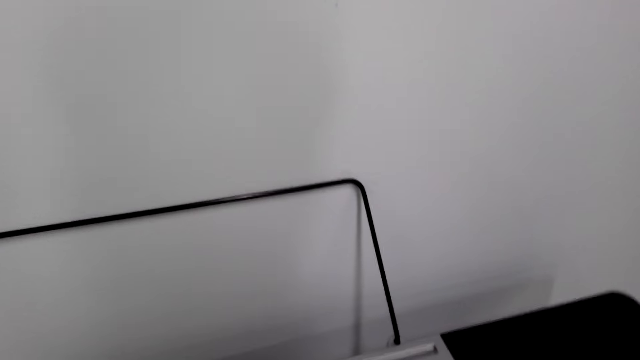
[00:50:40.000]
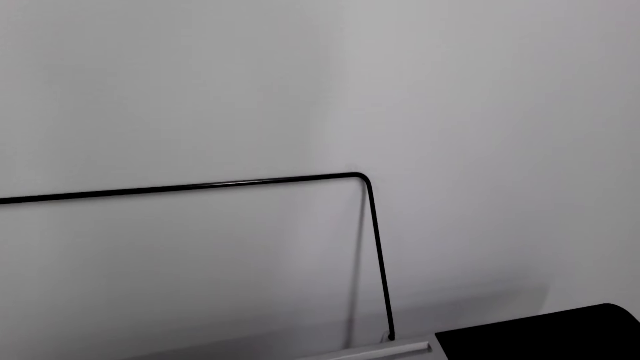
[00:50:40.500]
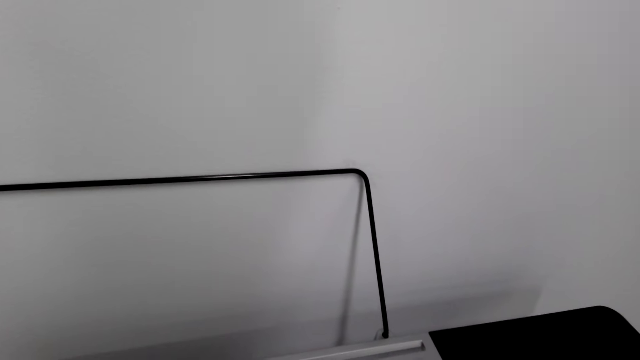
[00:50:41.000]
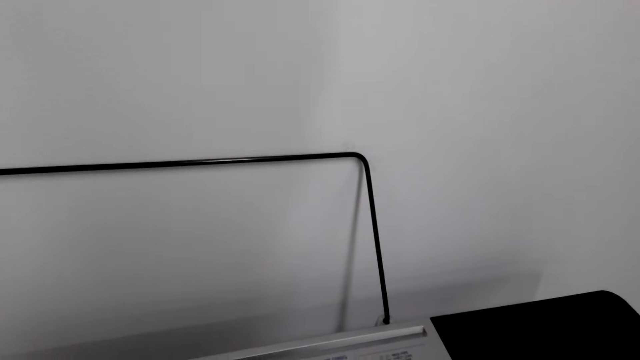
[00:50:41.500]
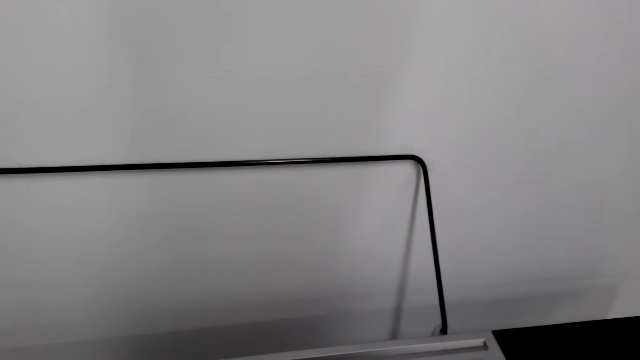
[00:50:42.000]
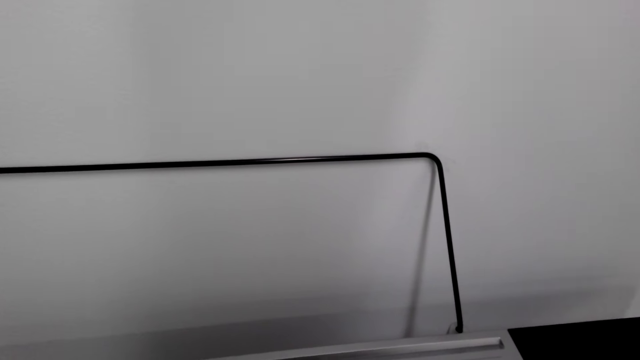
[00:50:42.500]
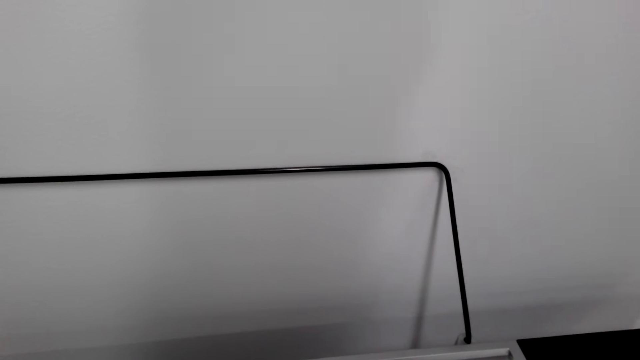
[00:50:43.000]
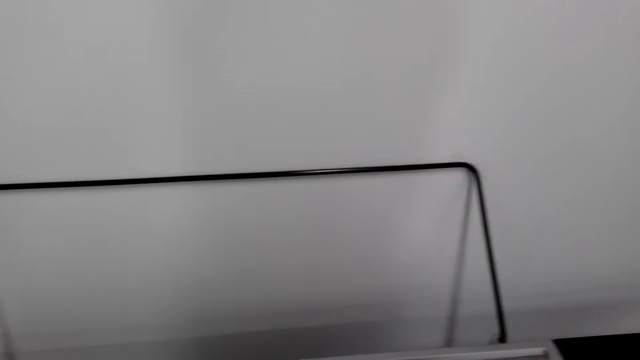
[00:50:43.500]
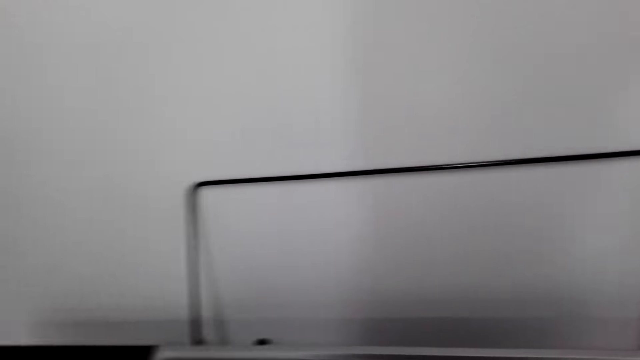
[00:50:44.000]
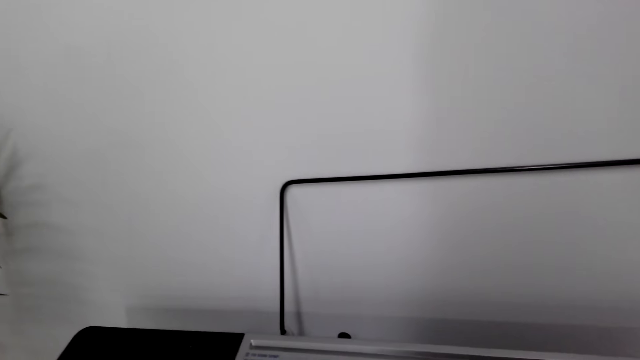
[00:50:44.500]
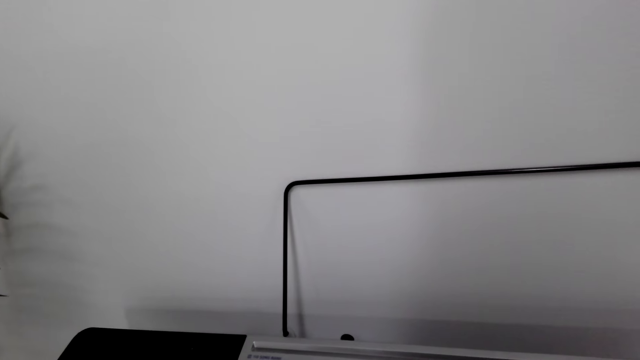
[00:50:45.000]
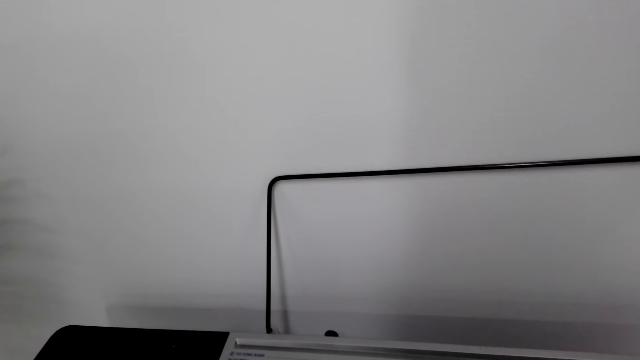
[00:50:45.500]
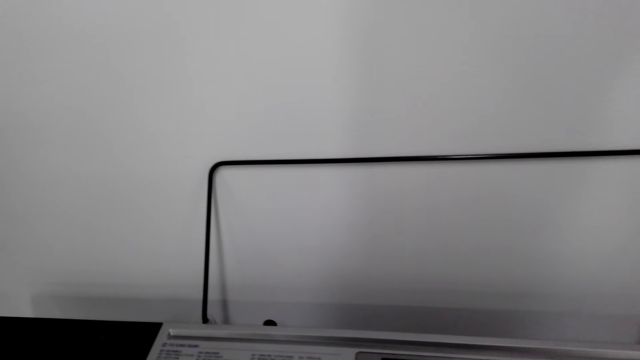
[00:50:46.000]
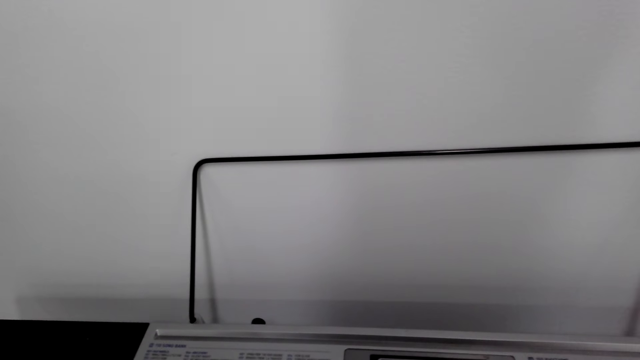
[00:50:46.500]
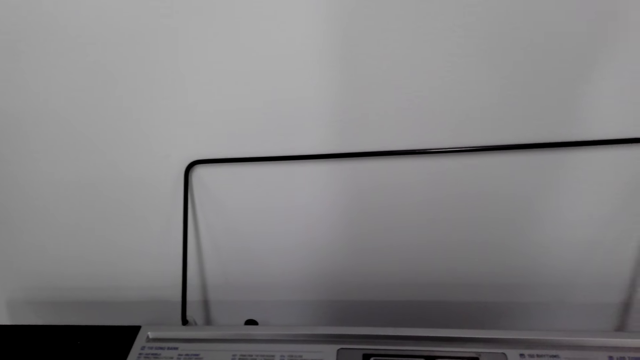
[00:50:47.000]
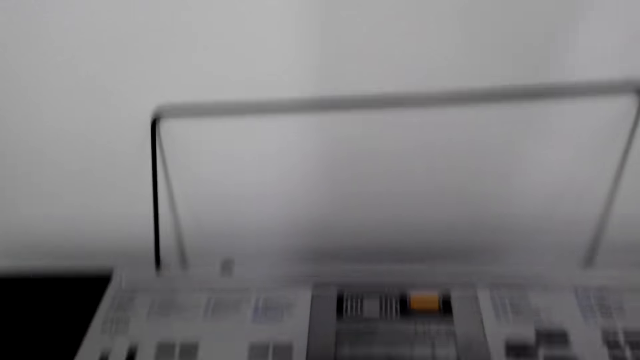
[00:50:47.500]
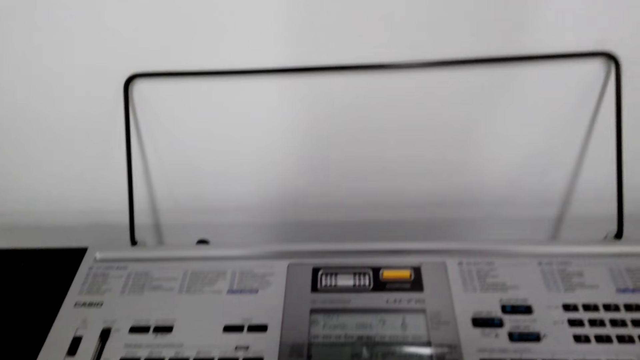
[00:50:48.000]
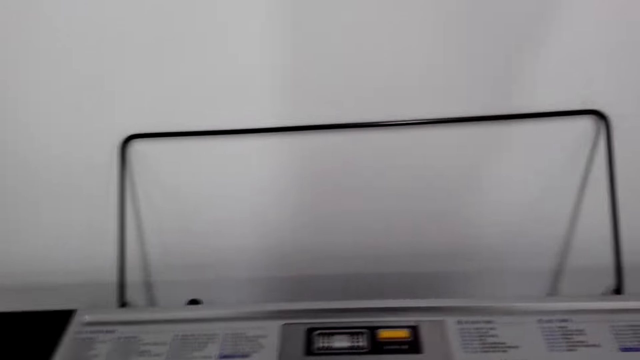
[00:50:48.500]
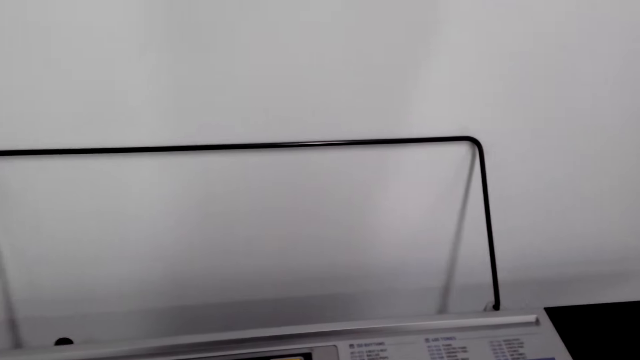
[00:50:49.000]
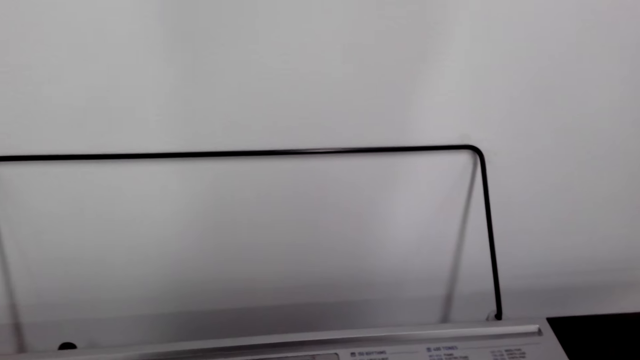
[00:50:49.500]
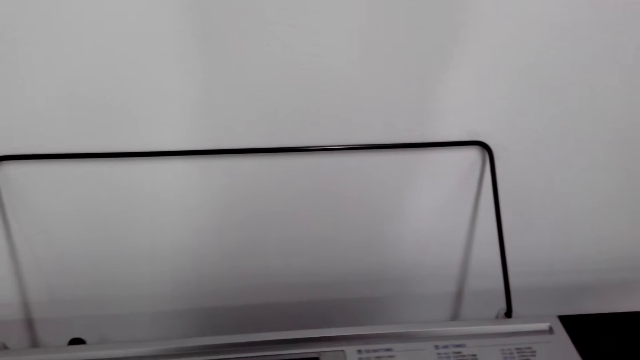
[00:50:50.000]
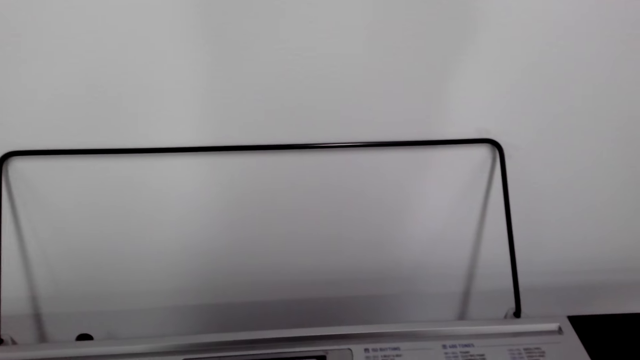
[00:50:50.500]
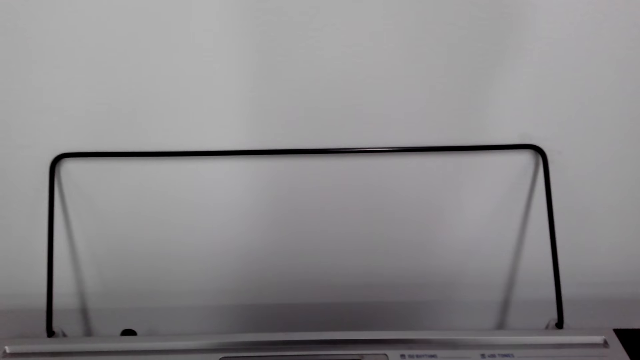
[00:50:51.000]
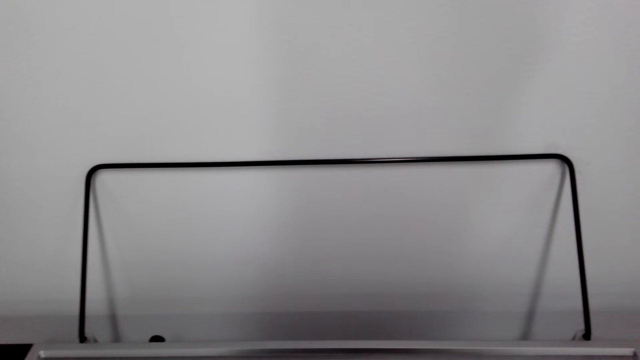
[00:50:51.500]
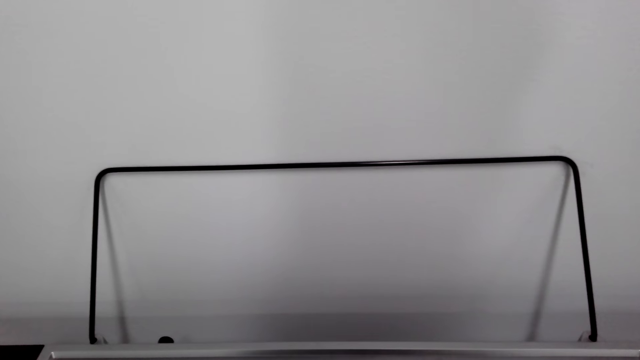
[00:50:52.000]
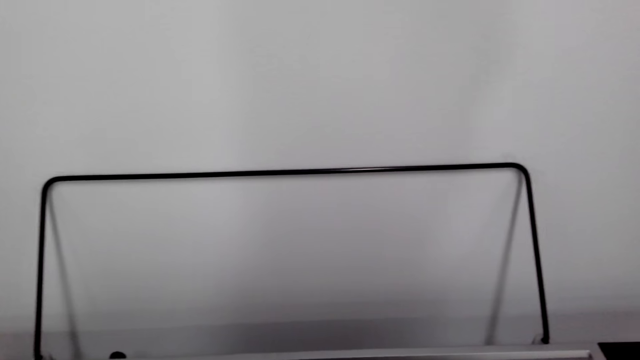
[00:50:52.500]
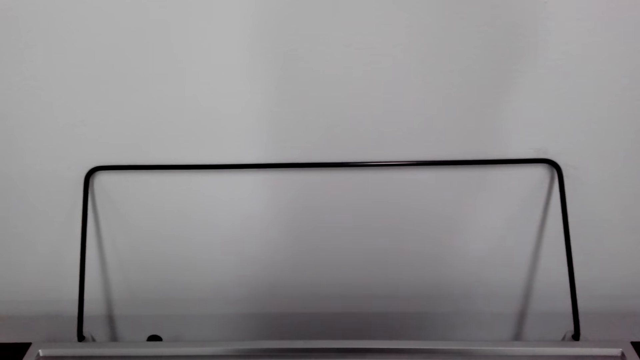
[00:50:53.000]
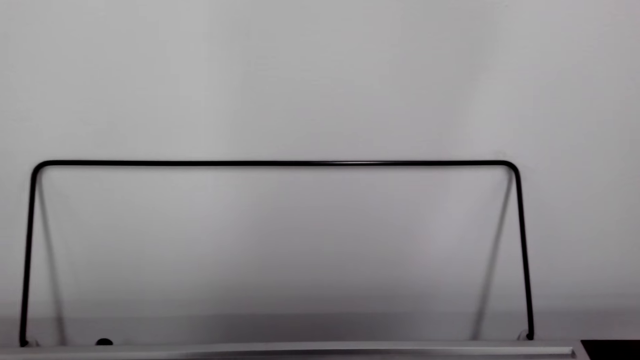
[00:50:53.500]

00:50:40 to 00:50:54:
The camera wearer plays the piano.

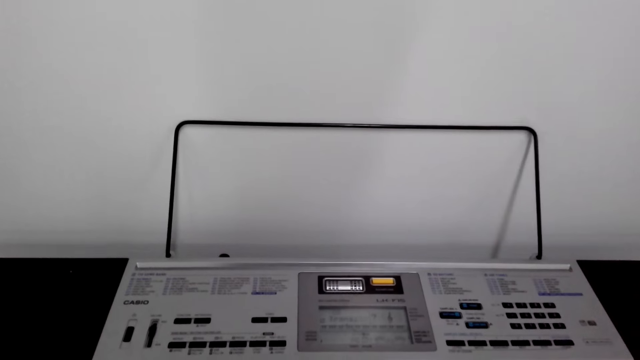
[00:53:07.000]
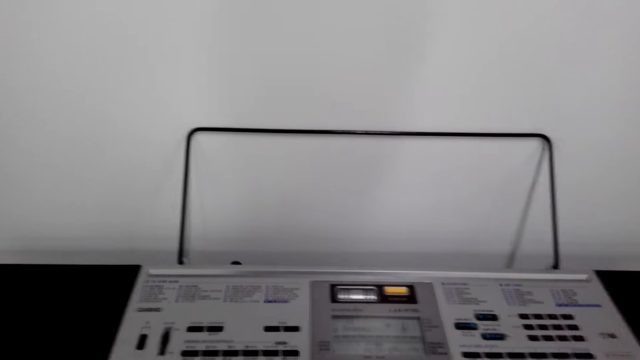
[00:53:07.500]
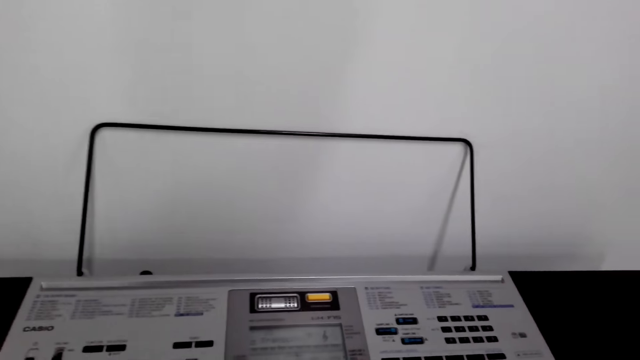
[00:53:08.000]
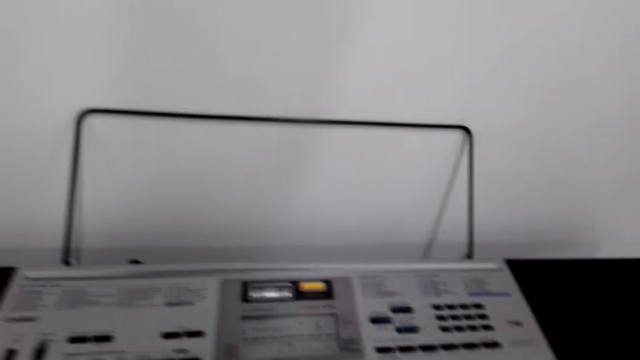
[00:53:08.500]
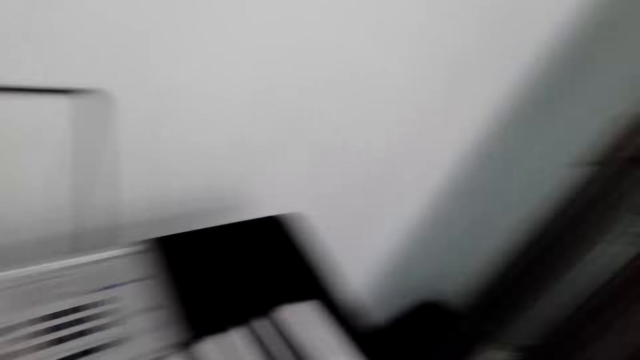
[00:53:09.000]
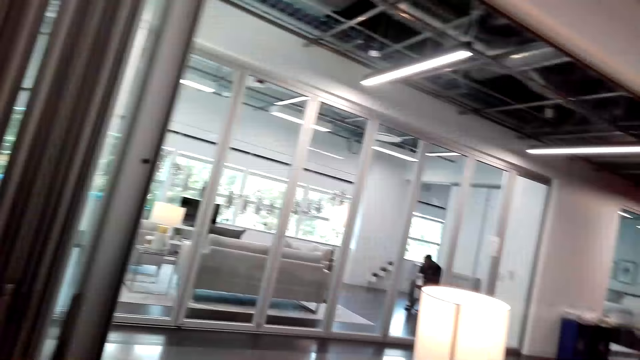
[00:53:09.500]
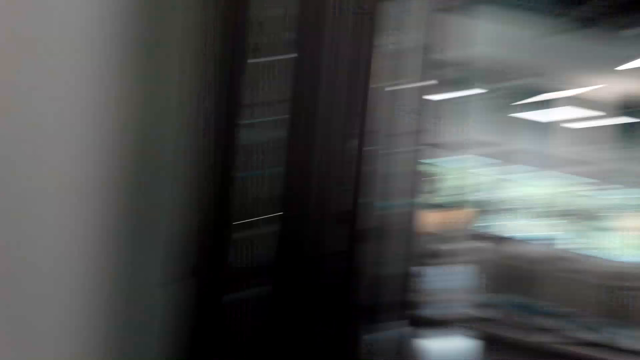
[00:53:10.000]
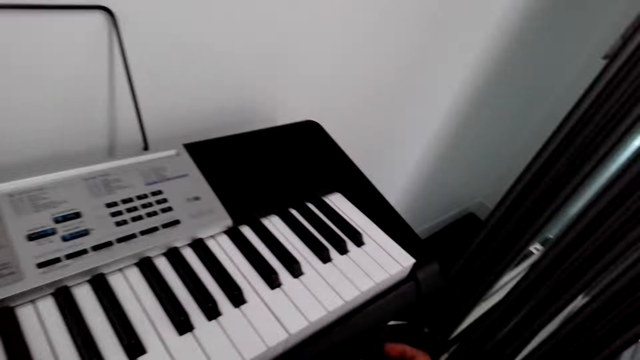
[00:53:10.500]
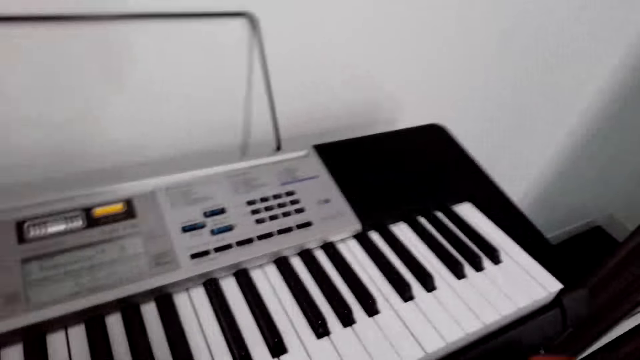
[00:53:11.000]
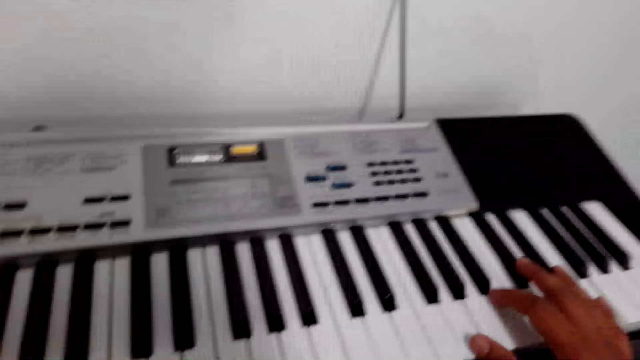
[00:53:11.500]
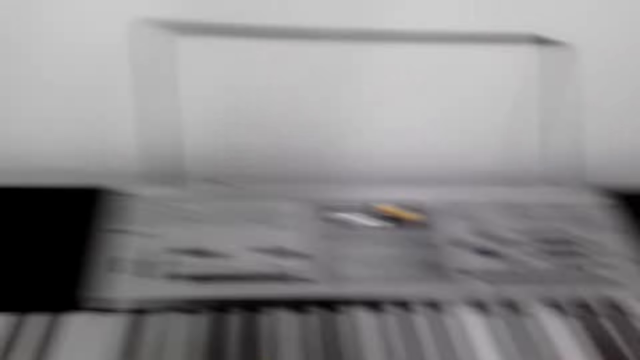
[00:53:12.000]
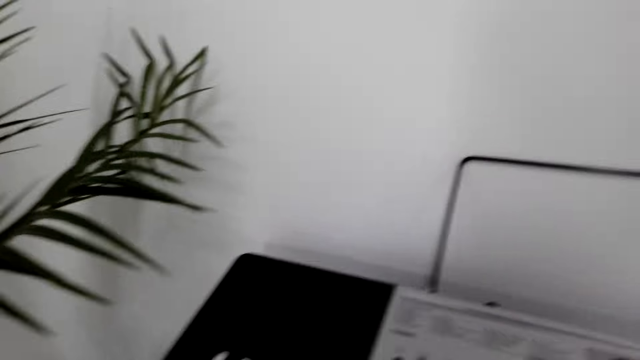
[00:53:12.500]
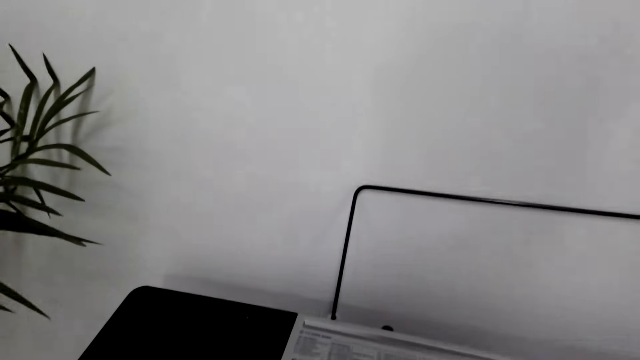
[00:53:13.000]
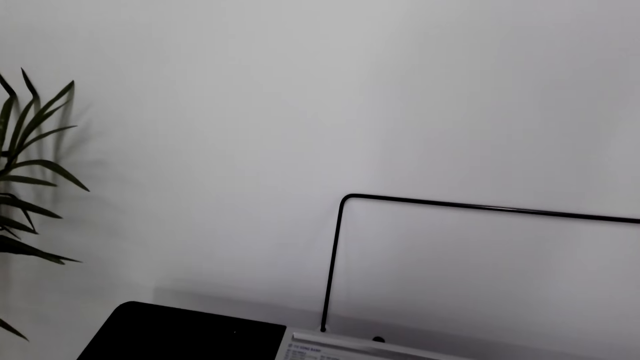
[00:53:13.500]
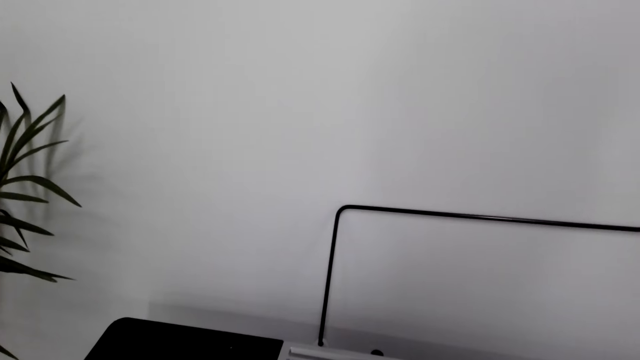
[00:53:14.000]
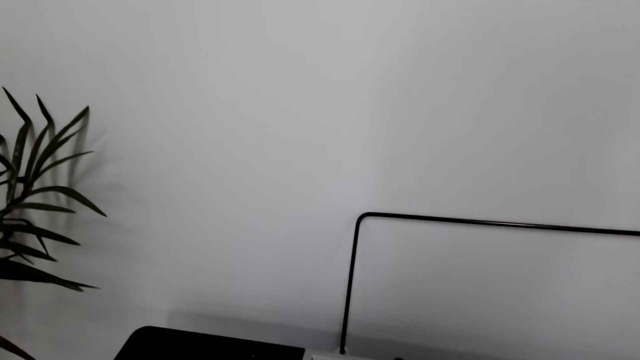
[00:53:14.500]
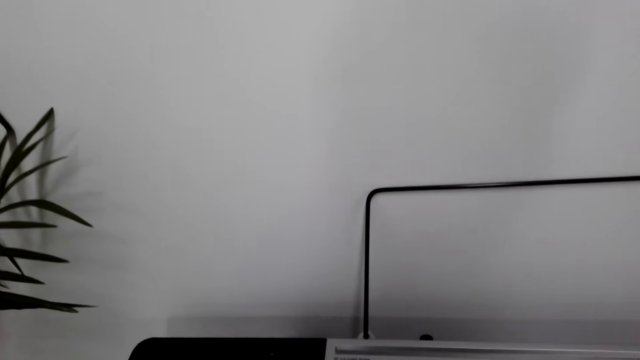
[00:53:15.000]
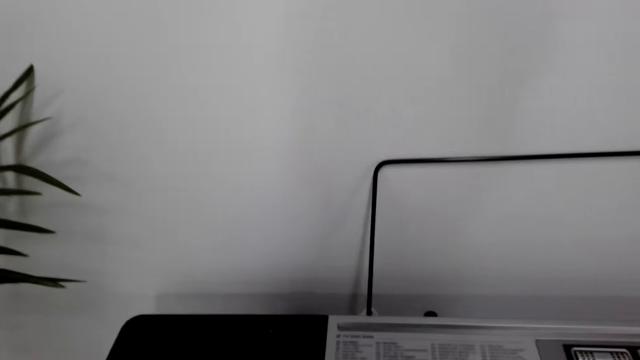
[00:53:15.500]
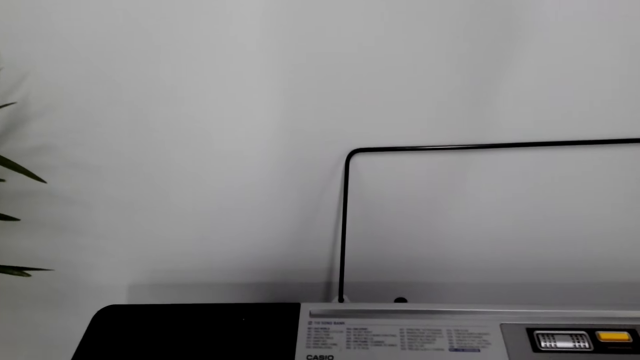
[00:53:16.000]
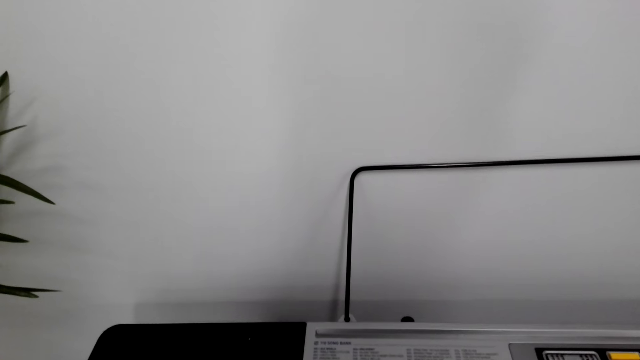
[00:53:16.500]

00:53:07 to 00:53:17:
The camera wearer looks around. They press keys on the piano keyboard.
